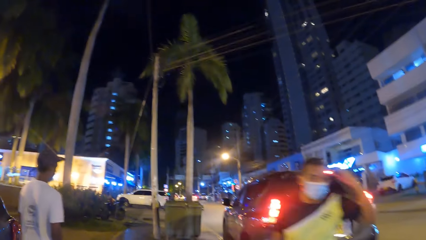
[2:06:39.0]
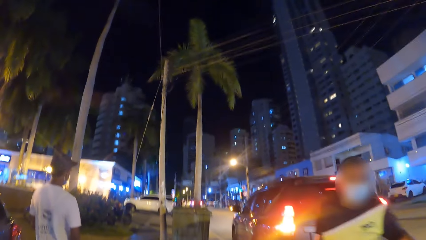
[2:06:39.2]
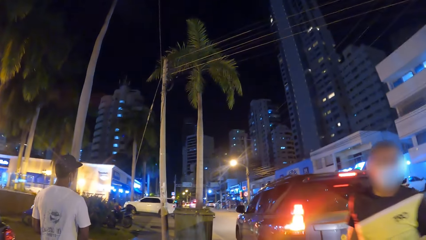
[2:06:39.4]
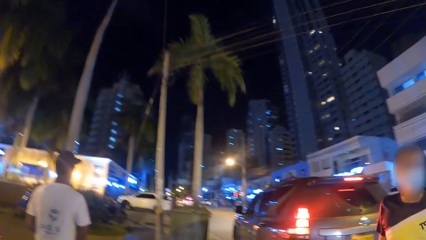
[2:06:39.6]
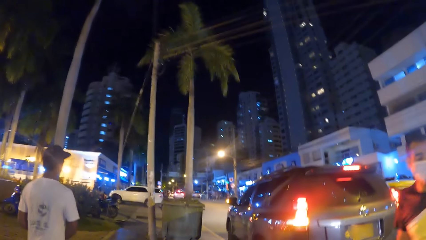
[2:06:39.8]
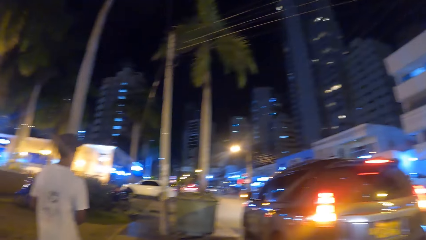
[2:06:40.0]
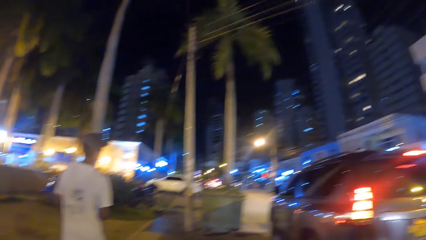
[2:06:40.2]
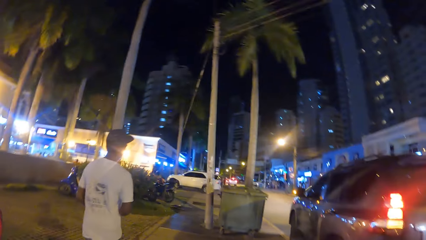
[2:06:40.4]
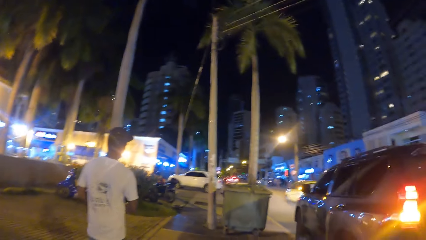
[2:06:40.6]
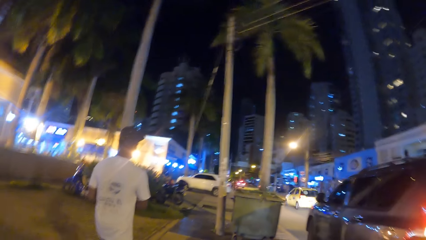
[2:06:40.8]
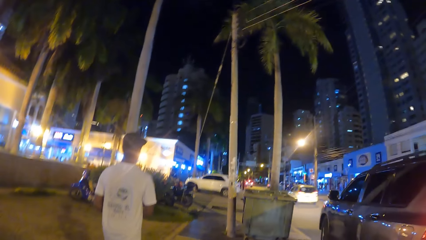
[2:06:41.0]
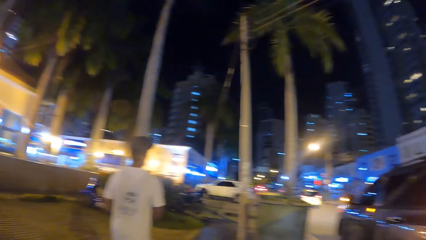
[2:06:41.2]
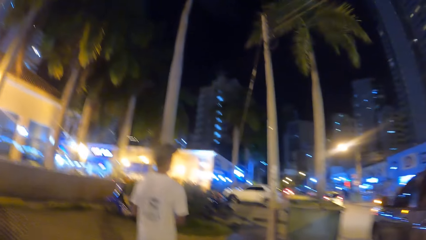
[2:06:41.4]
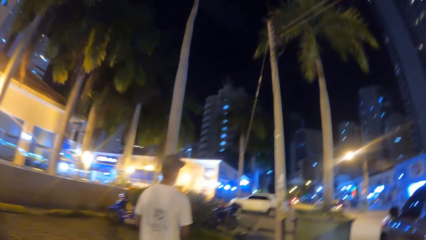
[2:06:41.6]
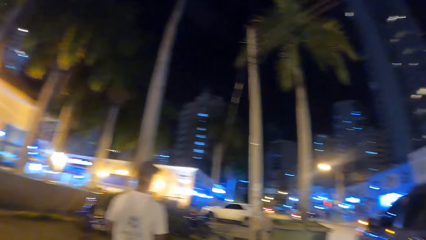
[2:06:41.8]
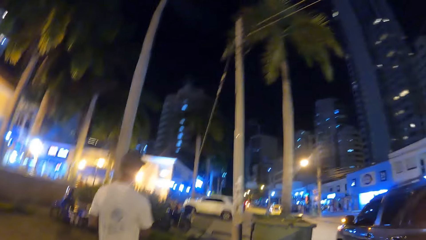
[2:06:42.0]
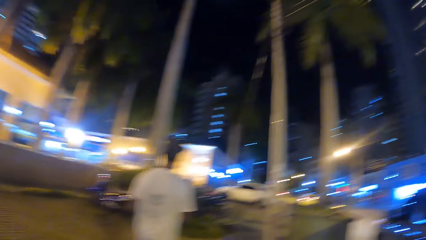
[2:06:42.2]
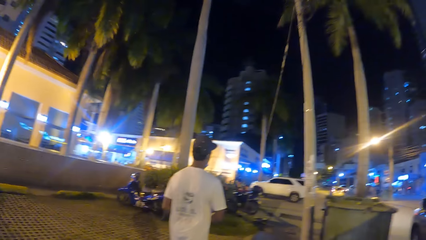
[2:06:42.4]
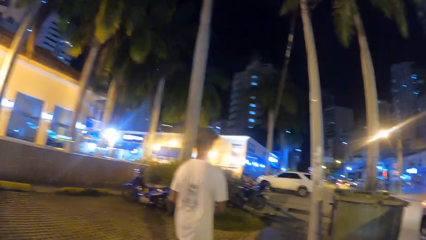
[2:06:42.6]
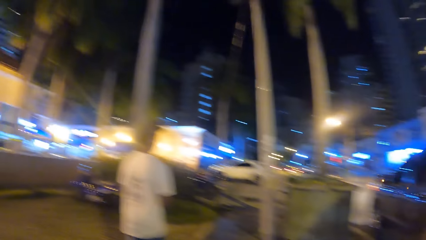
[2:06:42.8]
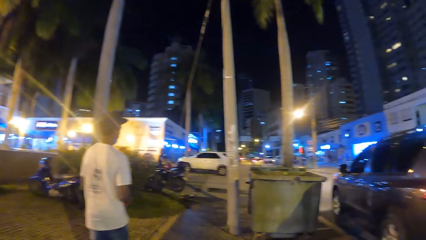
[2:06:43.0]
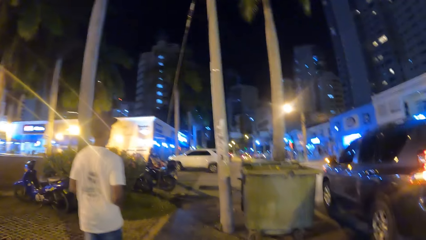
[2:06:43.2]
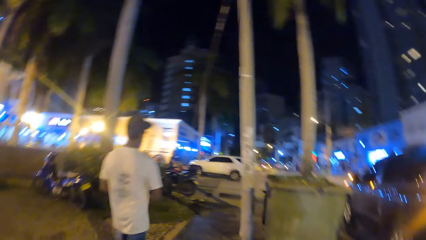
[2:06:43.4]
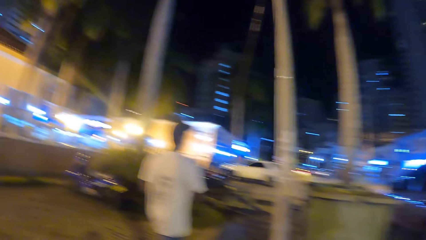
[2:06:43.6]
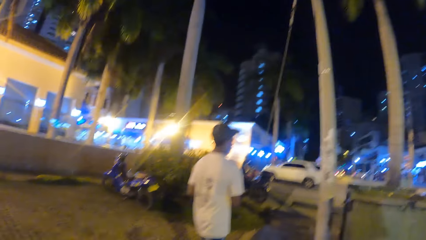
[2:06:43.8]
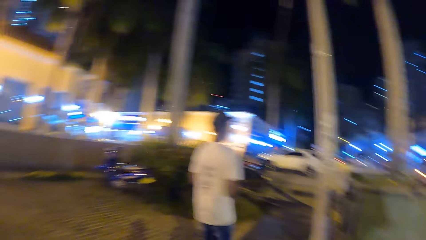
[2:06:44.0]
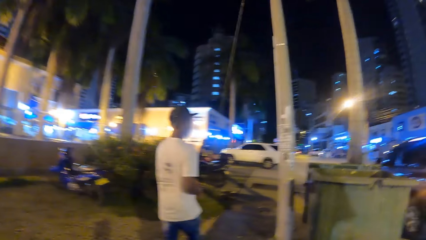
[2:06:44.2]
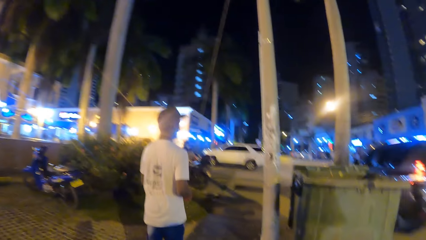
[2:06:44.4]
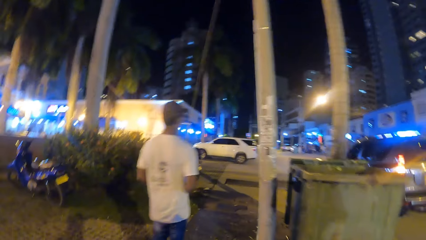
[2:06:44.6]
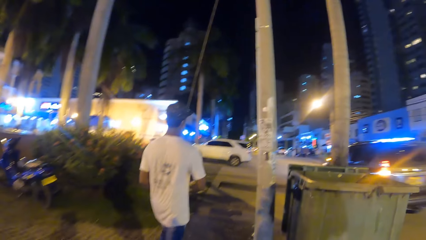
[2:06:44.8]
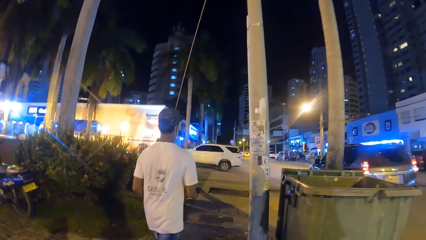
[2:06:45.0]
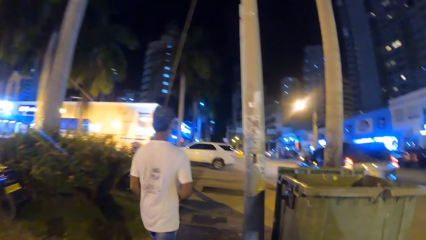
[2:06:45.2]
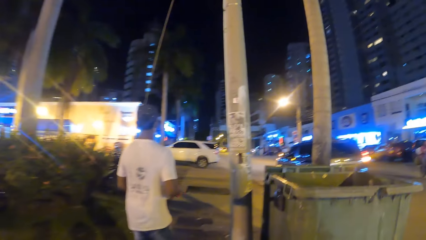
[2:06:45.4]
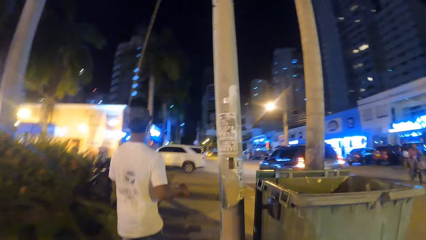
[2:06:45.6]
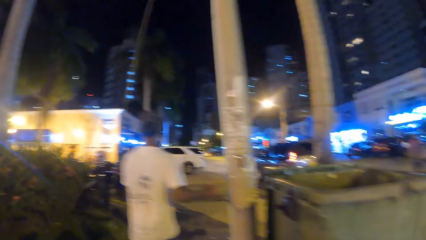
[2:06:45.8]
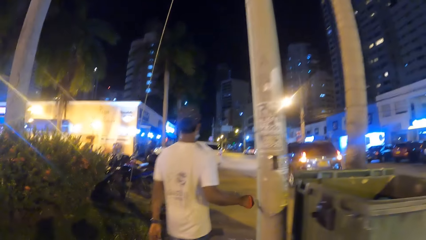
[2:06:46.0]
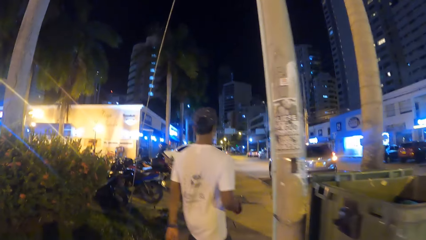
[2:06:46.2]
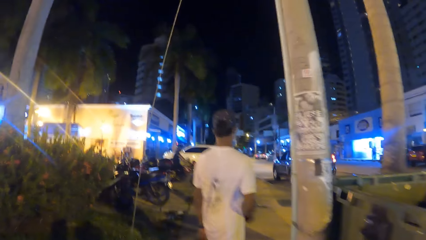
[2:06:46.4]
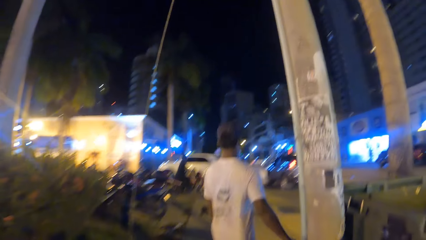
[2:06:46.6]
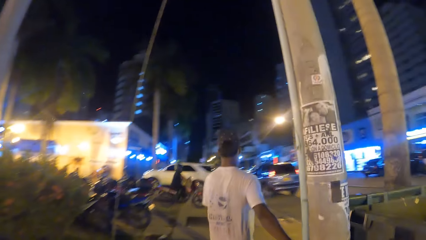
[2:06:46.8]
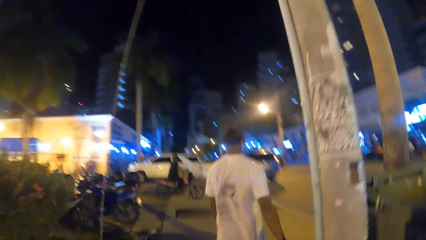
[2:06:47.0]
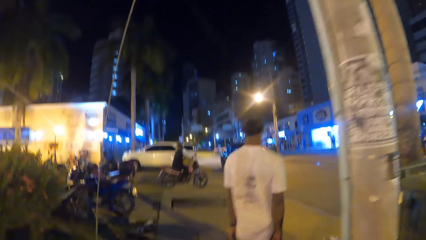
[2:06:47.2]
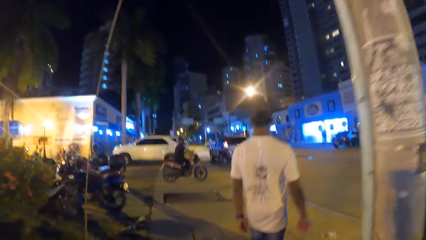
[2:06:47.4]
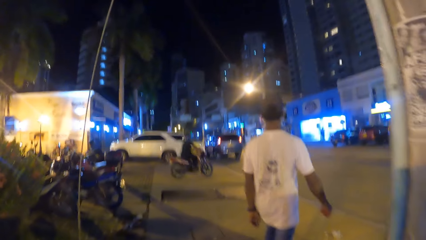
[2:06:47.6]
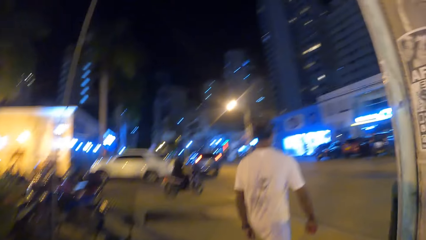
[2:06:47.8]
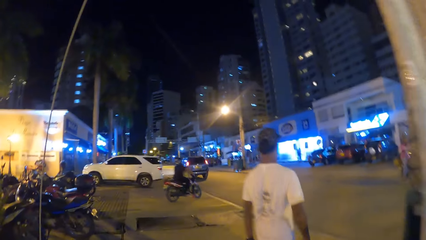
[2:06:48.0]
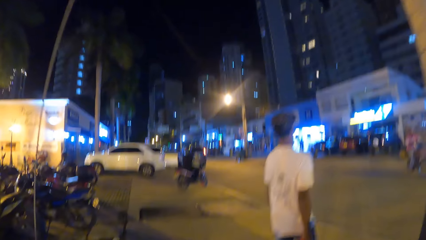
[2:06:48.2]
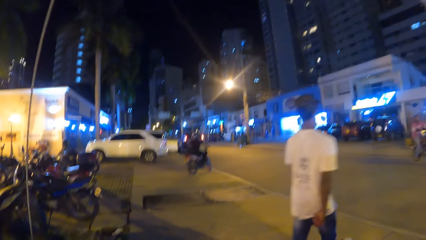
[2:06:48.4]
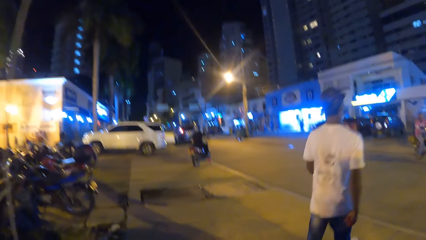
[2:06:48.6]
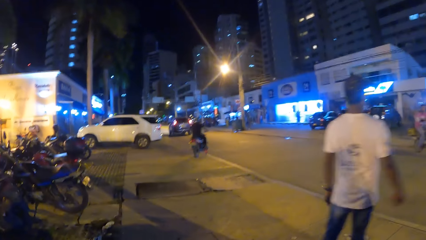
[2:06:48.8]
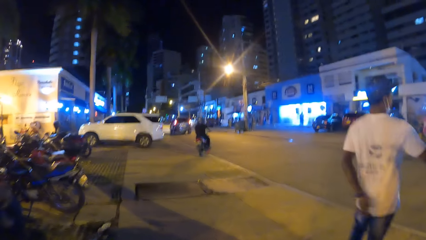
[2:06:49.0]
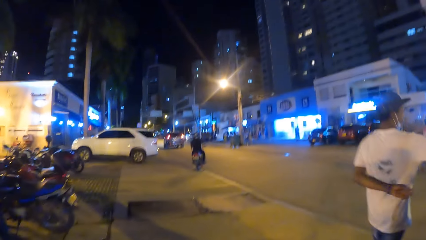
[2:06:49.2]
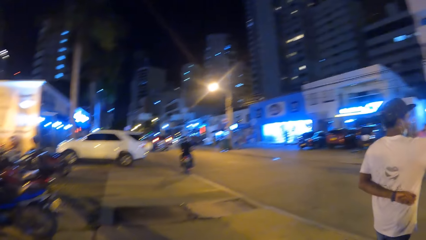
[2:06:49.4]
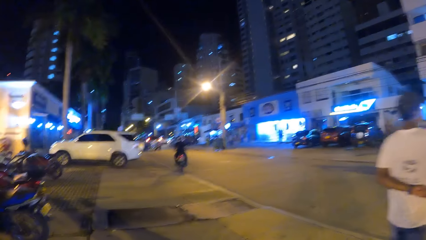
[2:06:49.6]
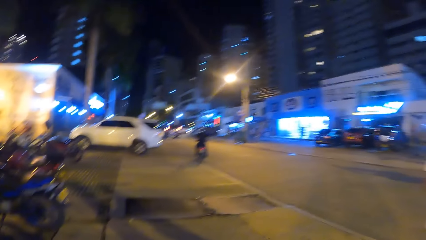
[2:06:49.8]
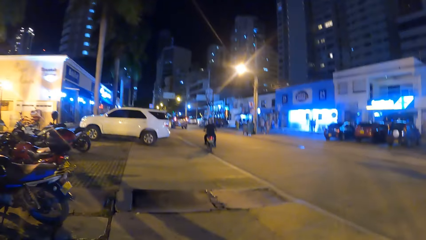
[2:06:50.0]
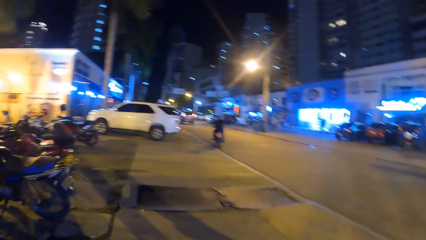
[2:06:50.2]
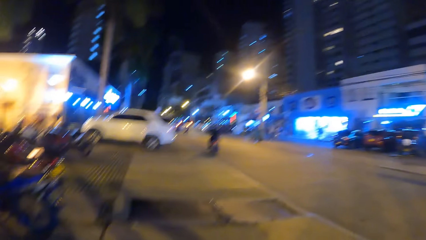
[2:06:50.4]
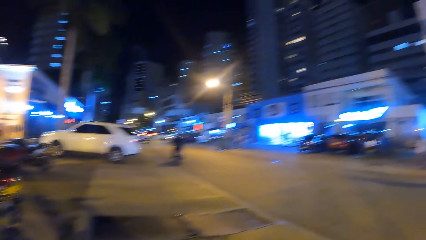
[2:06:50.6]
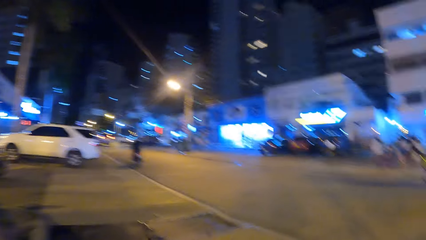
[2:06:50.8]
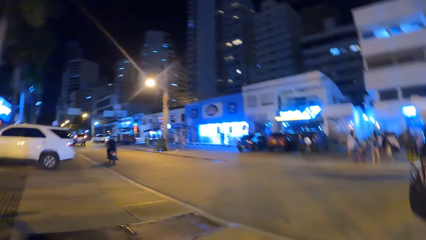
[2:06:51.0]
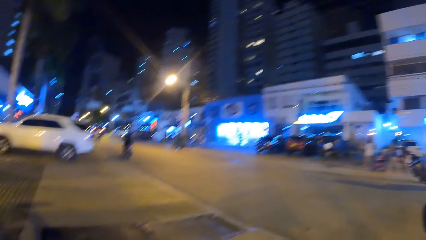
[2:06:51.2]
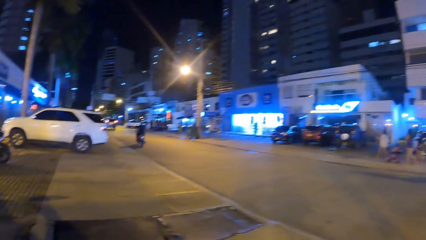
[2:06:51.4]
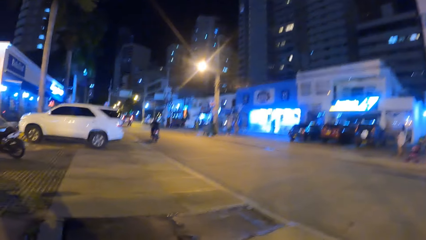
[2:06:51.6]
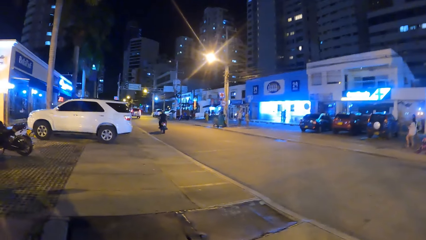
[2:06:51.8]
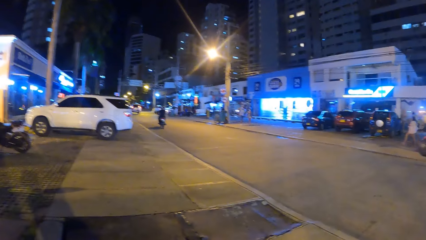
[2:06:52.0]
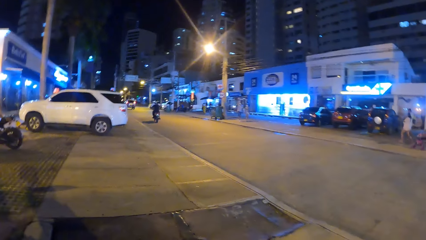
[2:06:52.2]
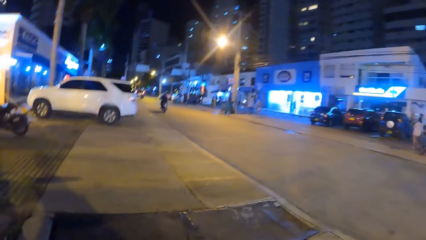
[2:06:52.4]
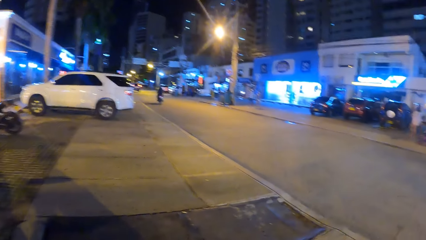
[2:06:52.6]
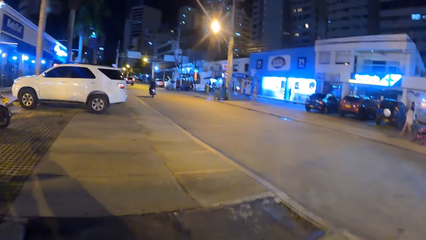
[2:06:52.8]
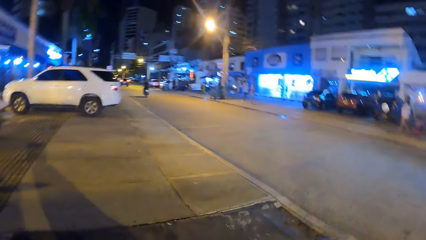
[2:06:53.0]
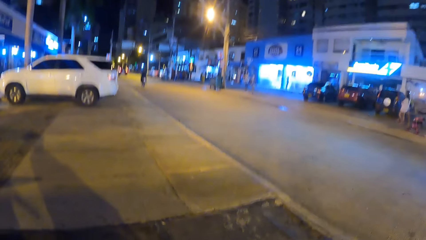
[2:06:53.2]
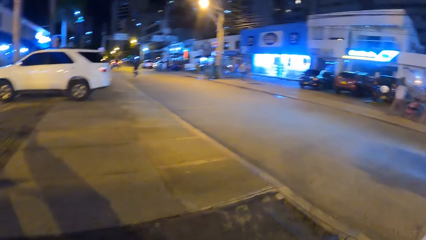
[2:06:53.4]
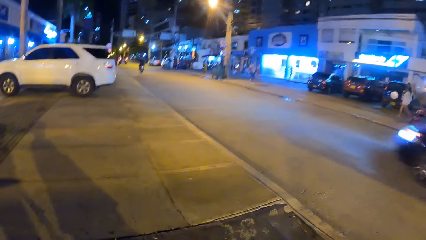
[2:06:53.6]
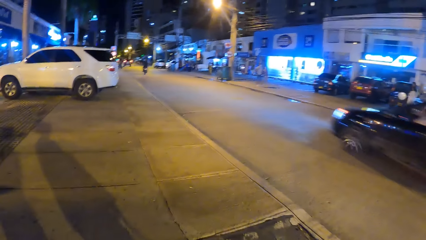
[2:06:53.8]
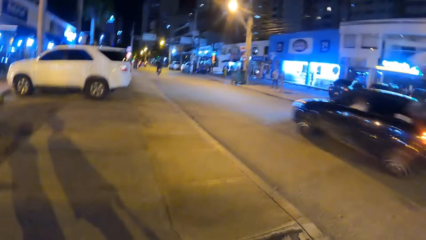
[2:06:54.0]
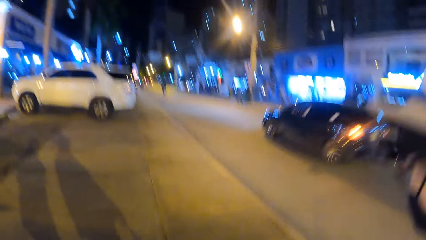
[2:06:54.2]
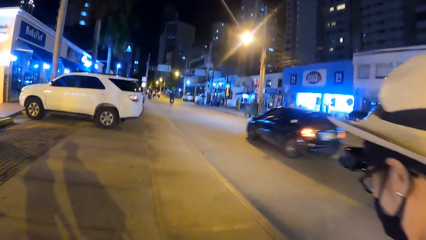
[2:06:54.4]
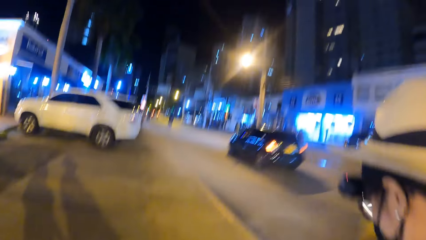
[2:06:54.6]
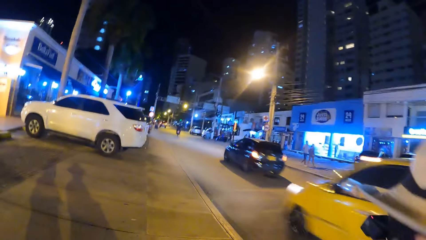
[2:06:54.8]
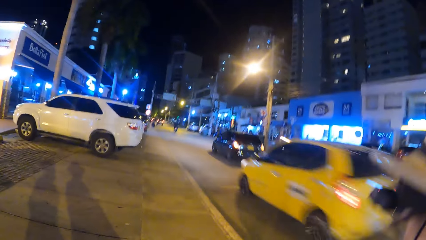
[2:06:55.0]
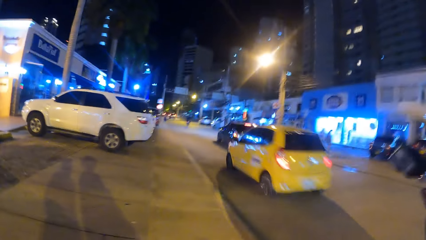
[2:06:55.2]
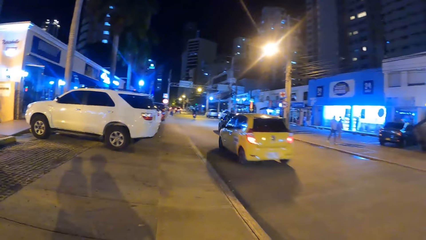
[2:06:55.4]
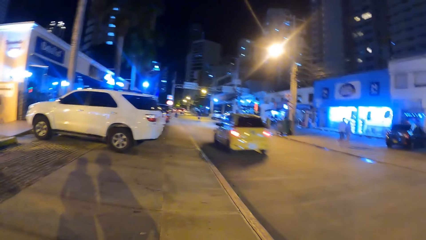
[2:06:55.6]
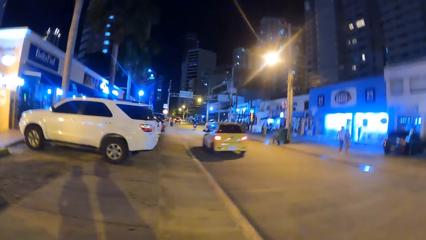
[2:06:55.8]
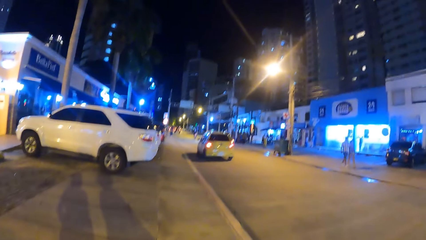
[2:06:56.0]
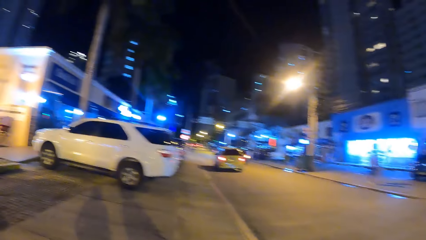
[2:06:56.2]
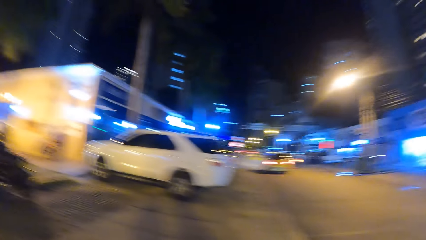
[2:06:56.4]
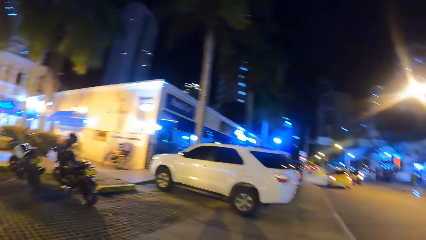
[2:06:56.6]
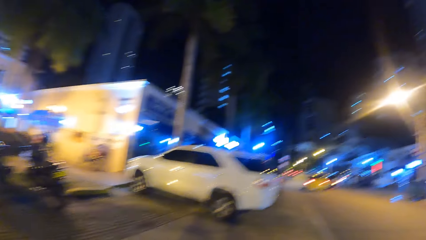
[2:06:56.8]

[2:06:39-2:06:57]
The camera wearer looks right. They look forward. They look left. They look forward. They look left. They look forward. They look right. They look right again. They converse with a person.
